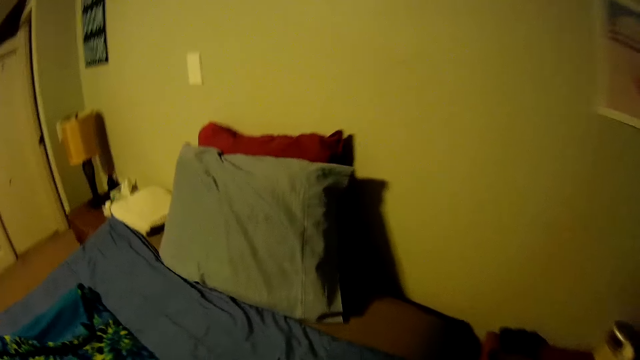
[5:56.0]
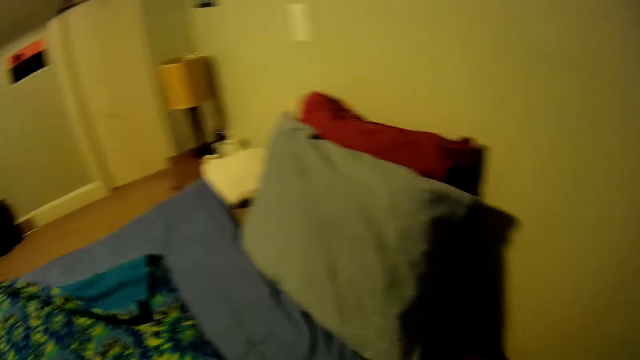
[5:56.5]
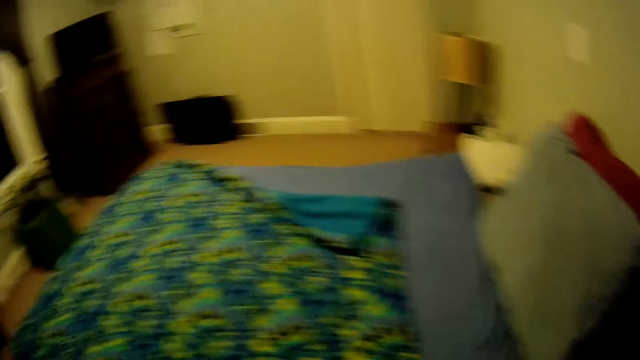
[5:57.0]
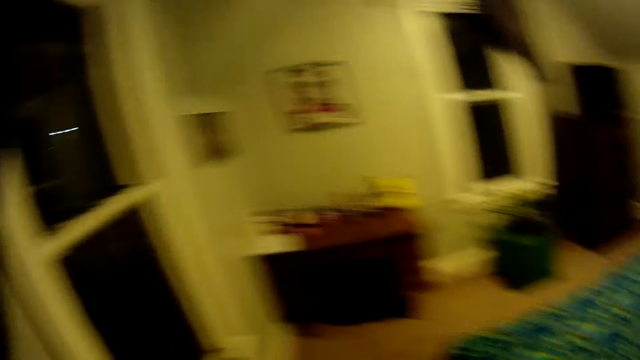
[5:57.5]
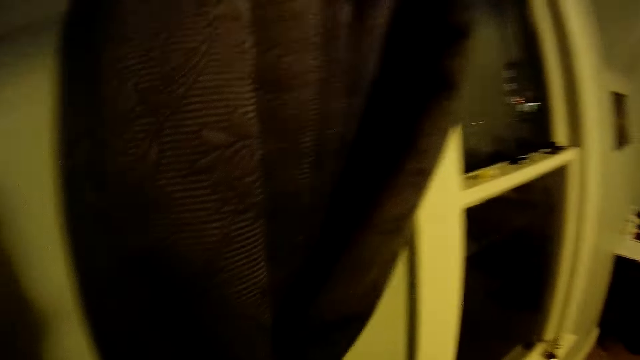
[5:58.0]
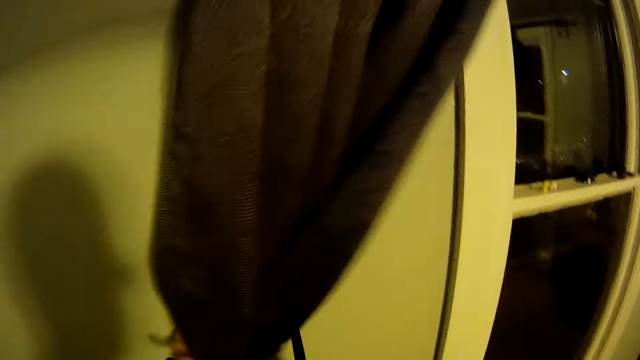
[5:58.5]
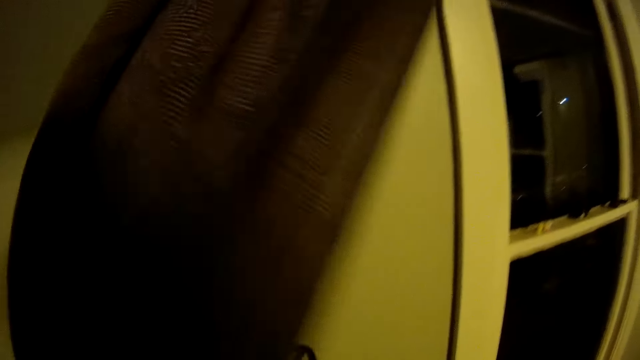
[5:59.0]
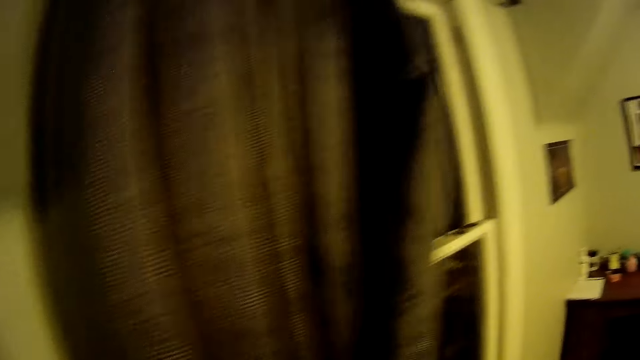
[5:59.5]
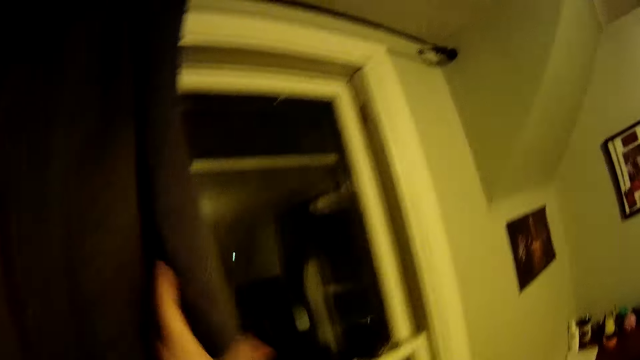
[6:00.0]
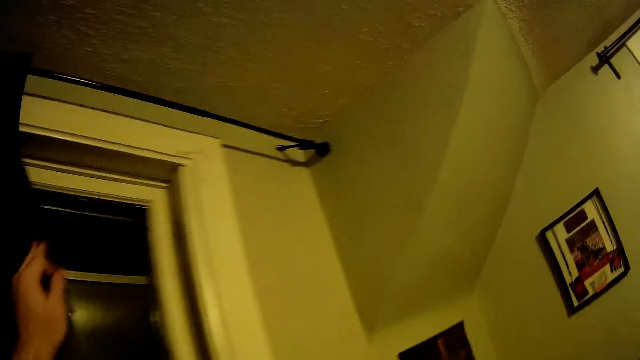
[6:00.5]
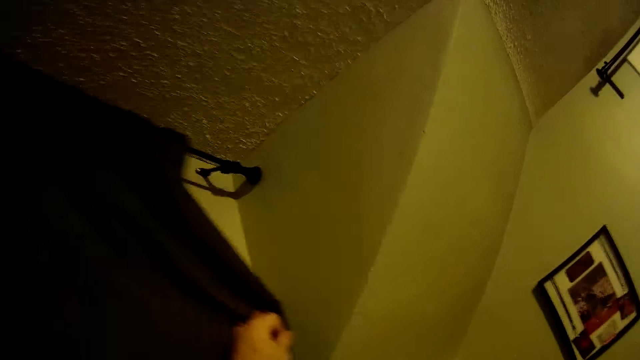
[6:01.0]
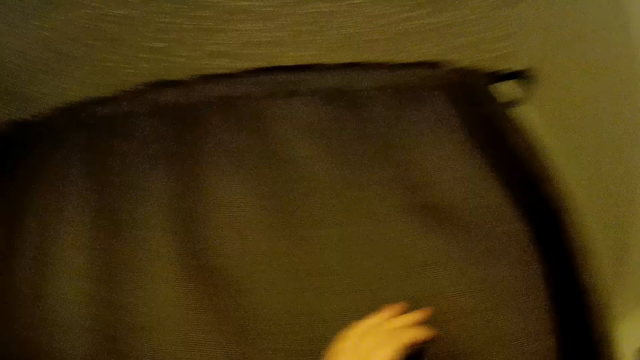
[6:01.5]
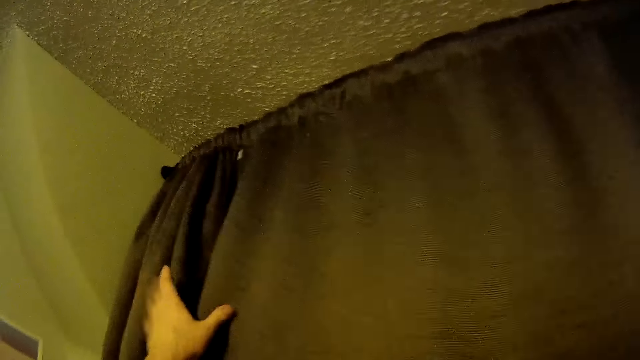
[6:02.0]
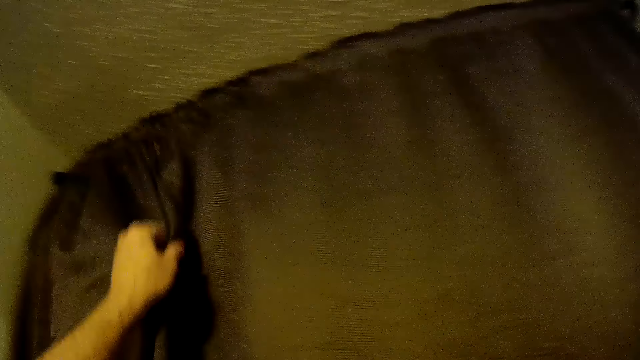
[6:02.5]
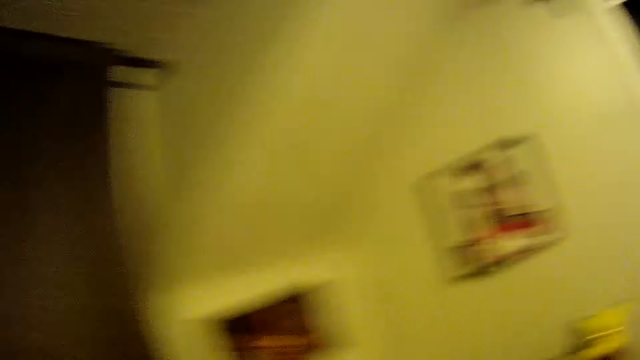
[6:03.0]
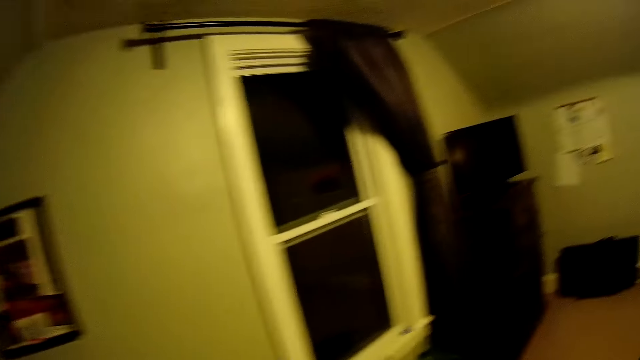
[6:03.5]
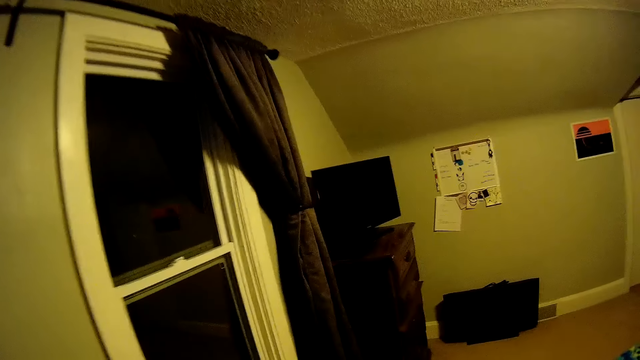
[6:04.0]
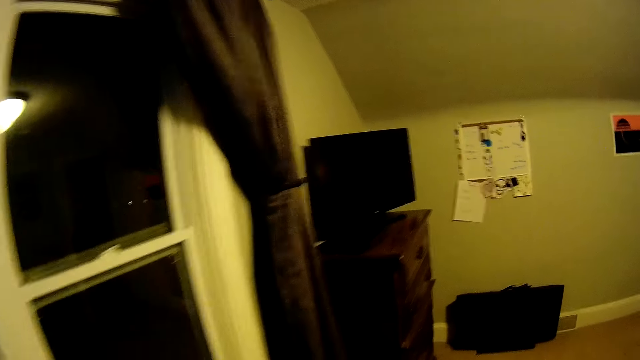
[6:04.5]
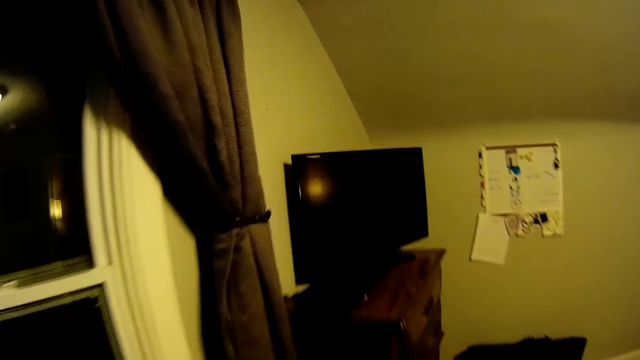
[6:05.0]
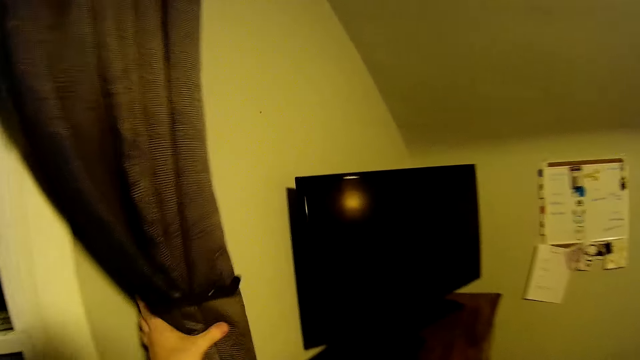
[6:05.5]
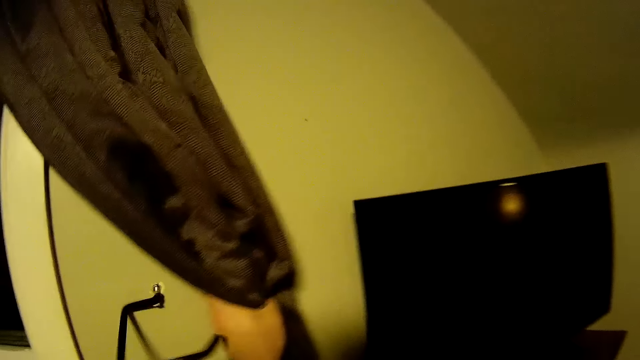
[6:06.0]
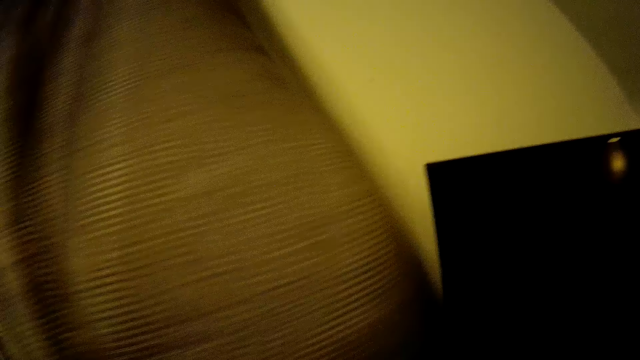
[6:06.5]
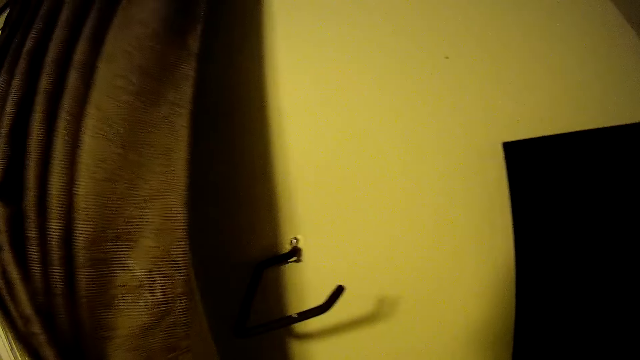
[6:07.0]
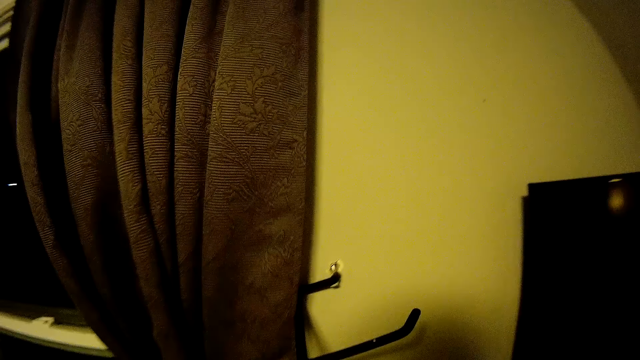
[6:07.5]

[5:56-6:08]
The camera wearer holds the window curtain. They close the window curtain.

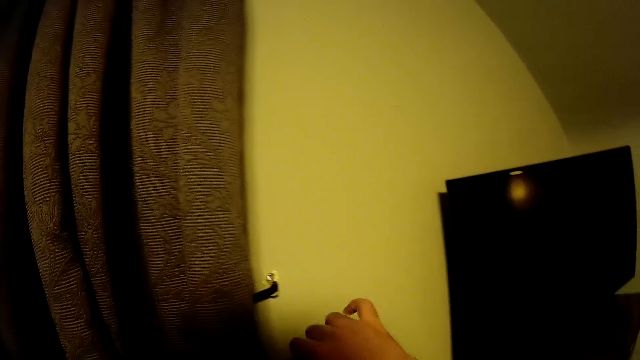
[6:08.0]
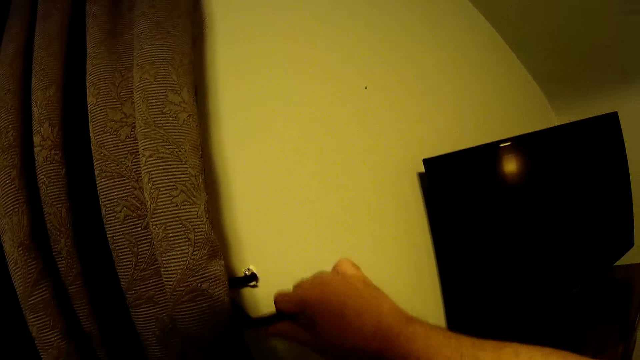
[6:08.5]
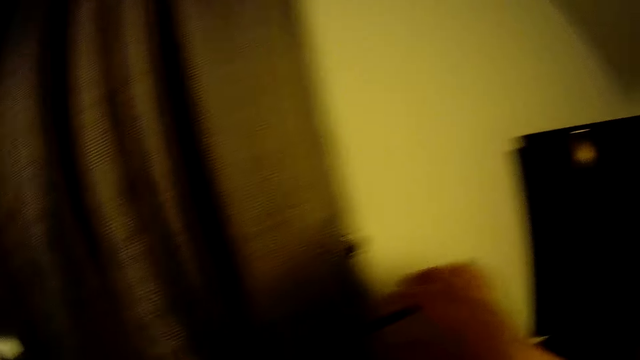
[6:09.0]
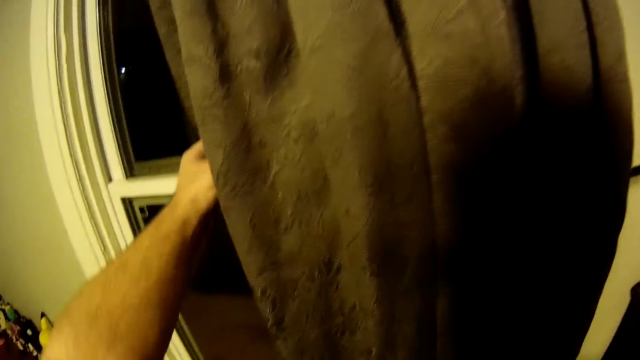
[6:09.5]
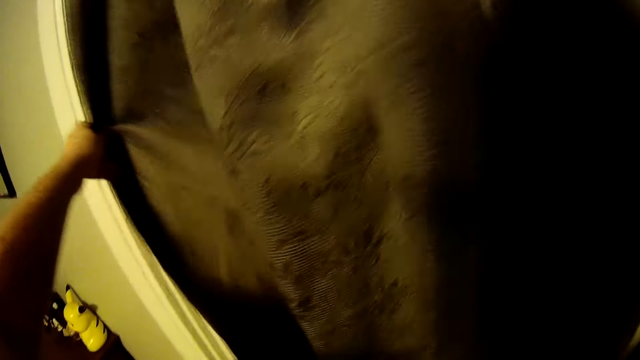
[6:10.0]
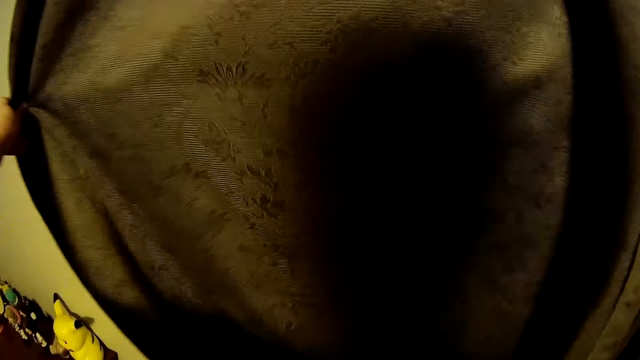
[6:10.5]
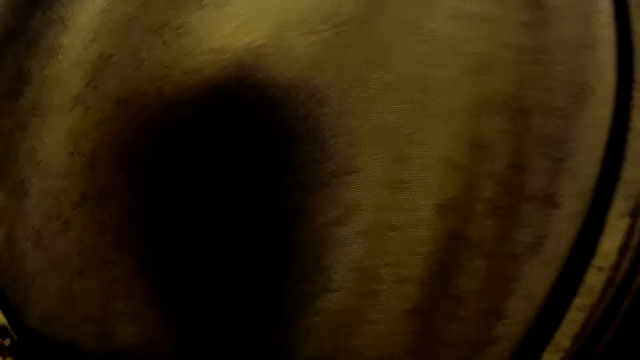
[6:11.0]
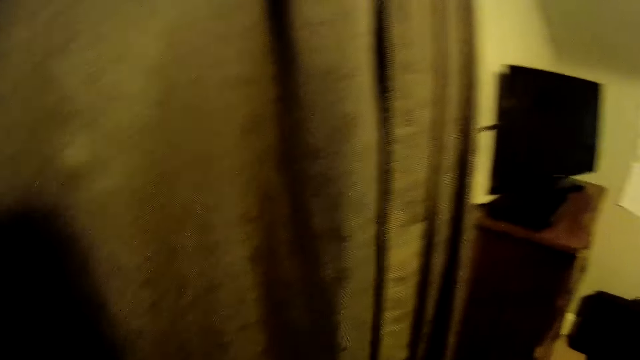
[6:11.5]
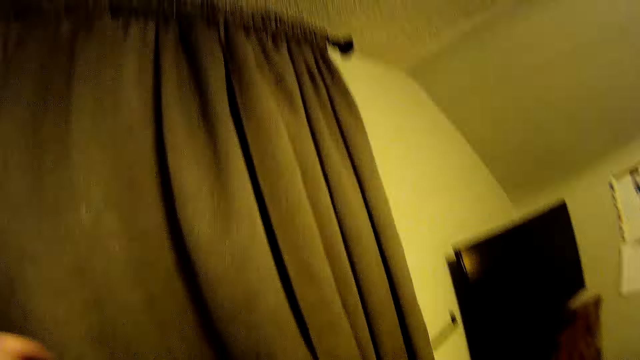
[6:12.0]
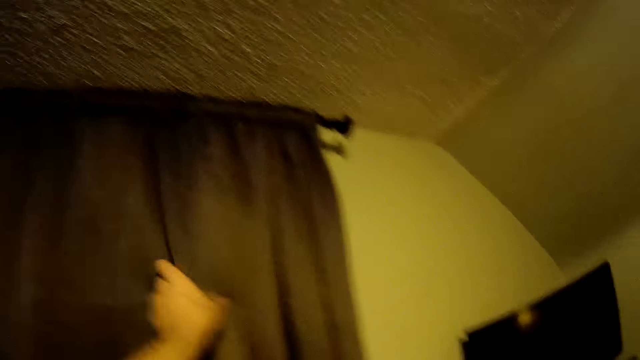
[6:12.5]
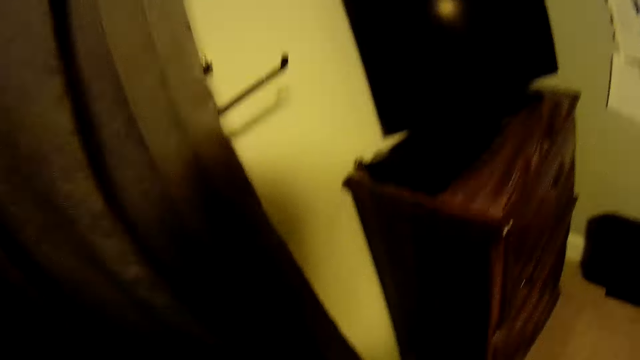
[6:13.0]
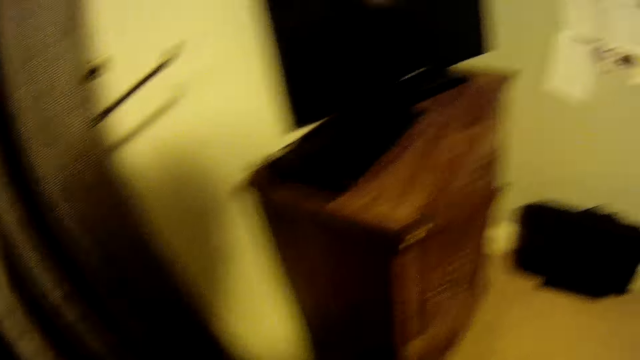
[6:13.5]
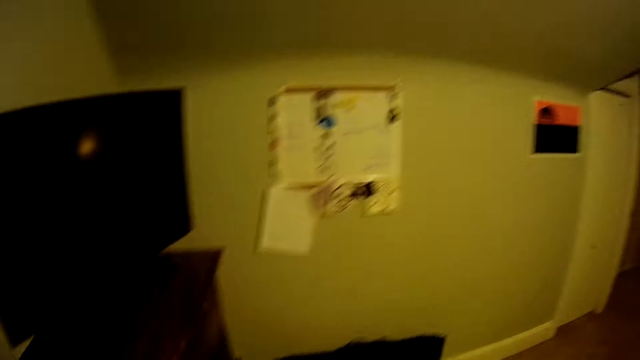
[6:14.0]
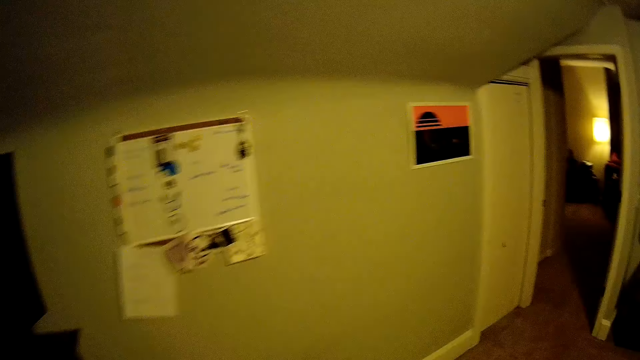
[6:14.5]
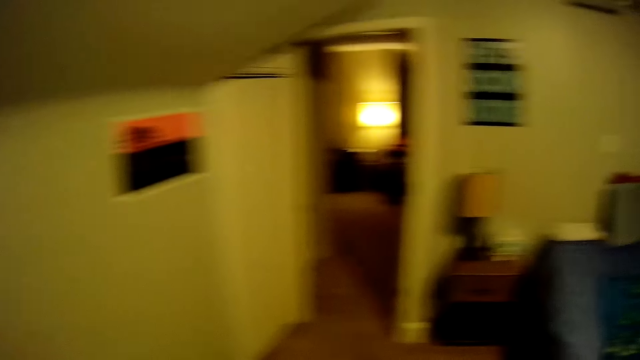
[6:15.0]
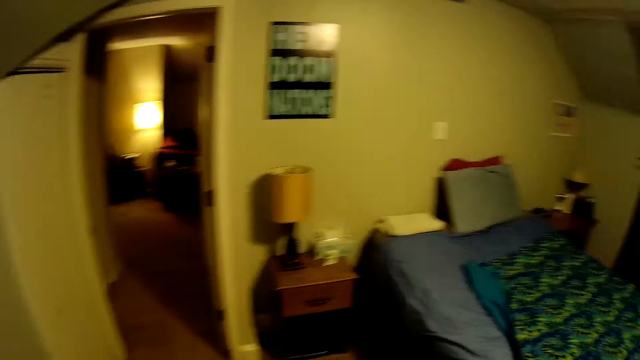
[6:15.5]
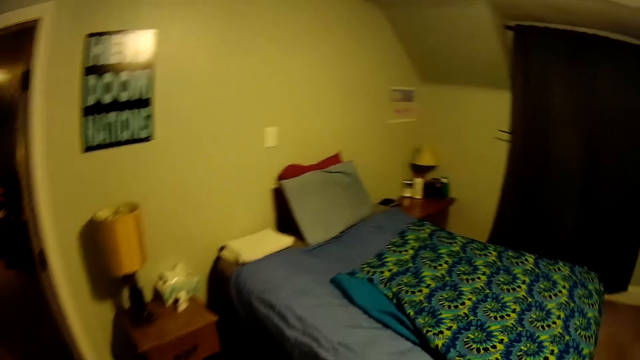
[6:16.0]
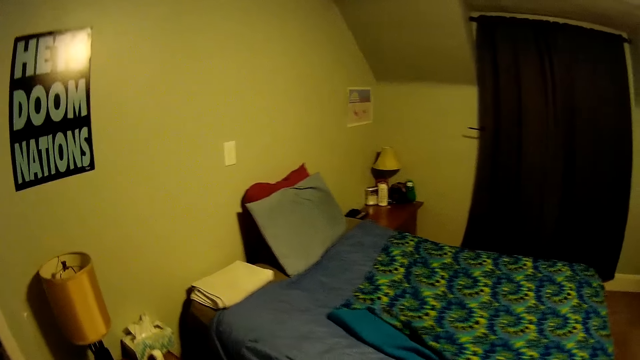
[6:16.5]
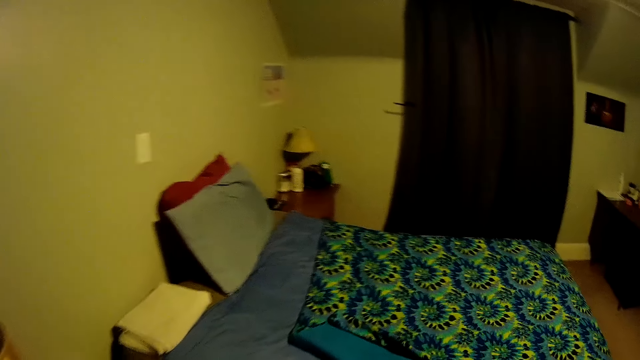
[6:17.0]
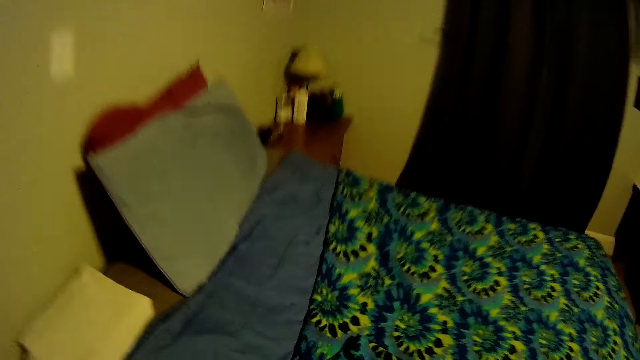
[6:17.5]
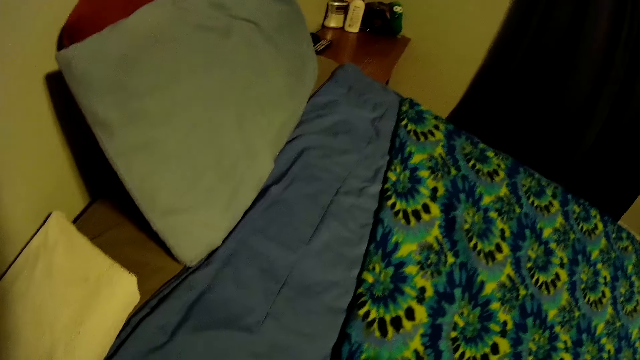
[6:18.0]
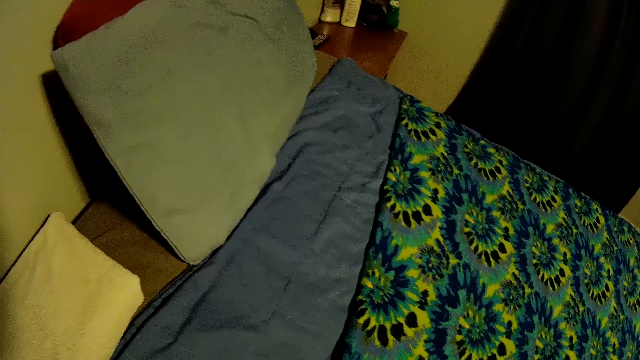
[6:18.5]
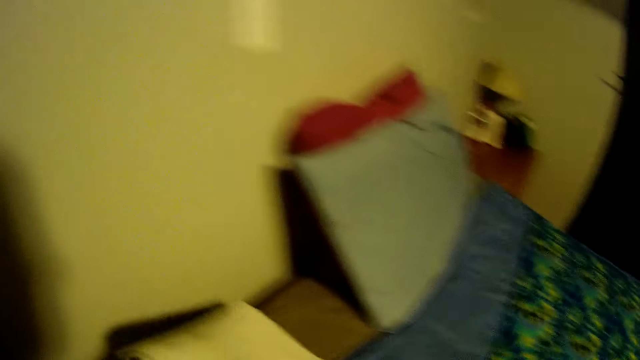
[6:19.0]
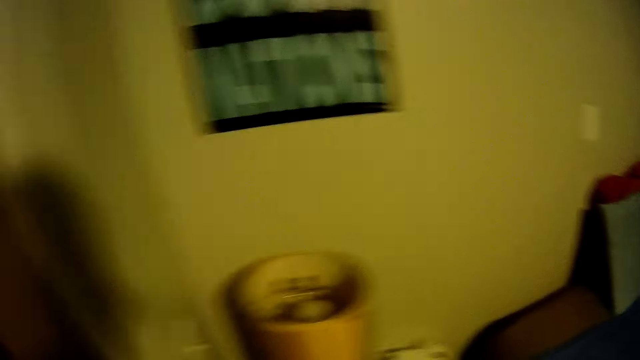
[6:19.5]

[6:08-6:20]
The camera wearer adjusts the bed sheet. They walk in the room.
